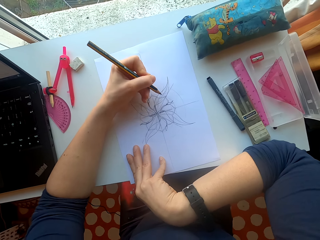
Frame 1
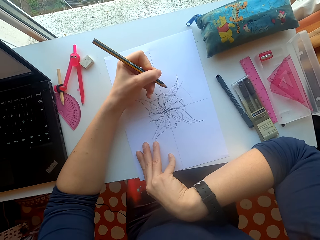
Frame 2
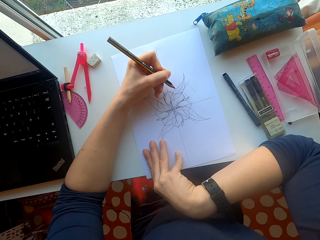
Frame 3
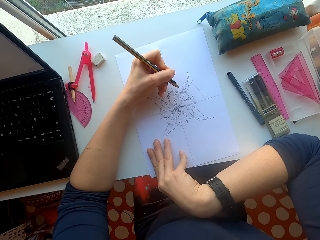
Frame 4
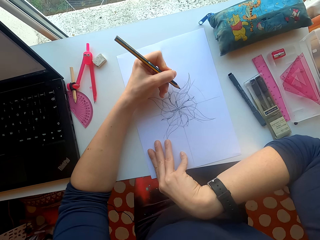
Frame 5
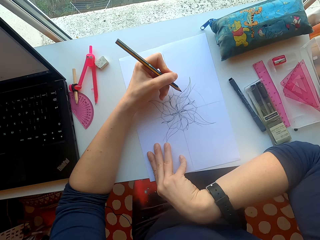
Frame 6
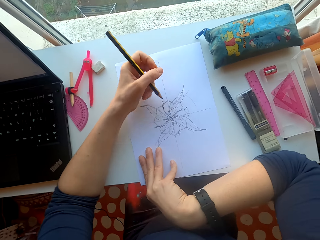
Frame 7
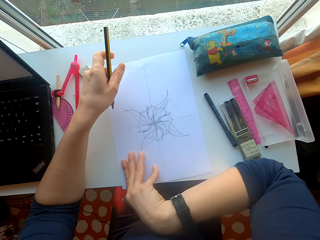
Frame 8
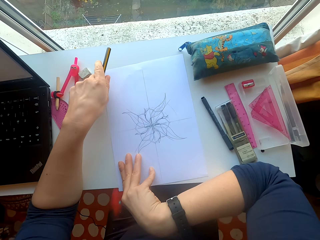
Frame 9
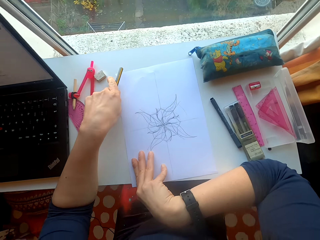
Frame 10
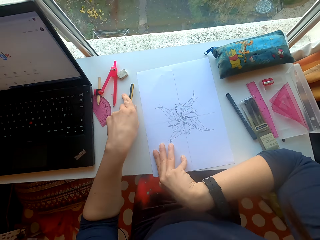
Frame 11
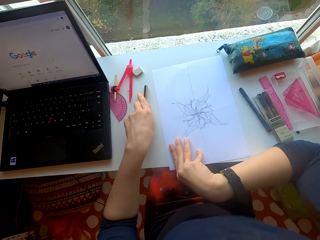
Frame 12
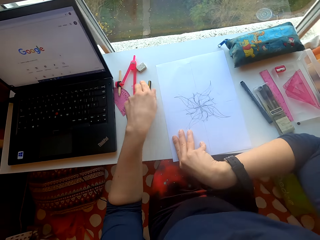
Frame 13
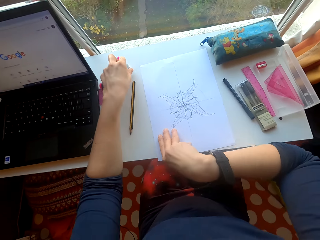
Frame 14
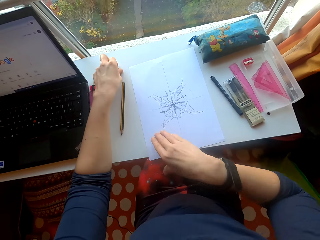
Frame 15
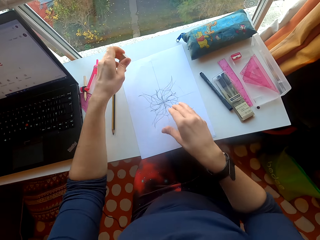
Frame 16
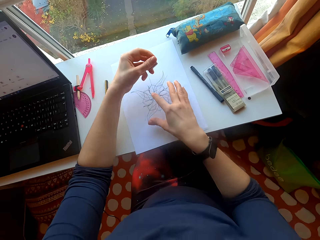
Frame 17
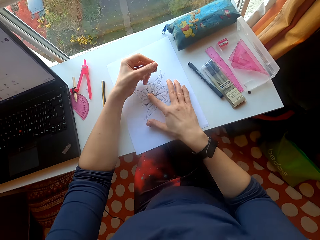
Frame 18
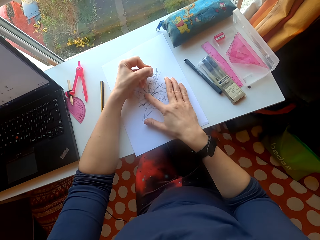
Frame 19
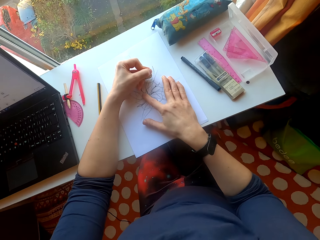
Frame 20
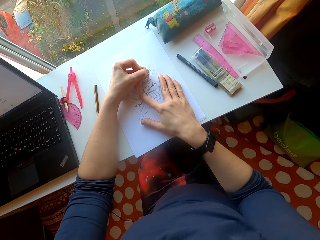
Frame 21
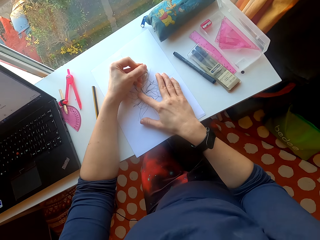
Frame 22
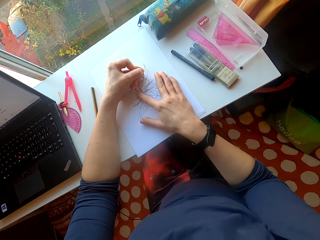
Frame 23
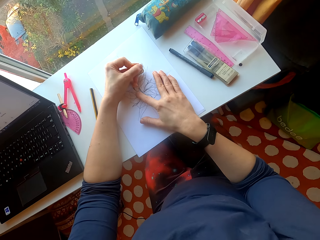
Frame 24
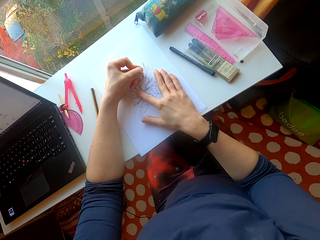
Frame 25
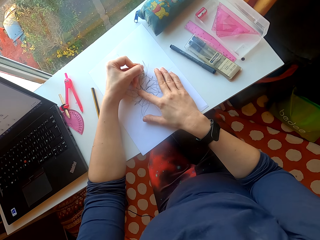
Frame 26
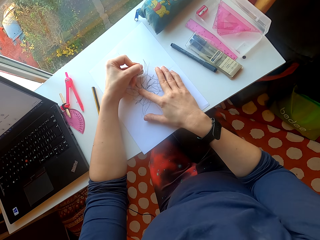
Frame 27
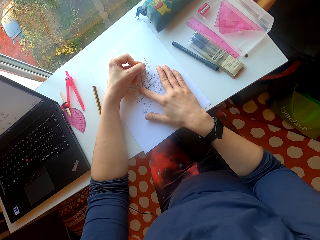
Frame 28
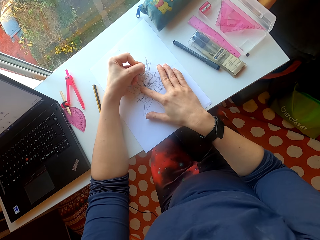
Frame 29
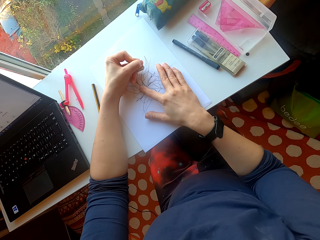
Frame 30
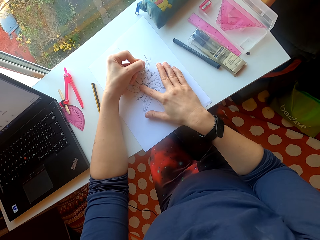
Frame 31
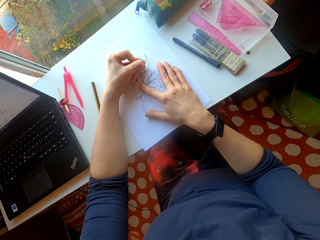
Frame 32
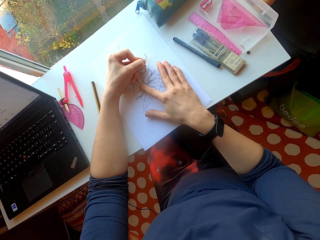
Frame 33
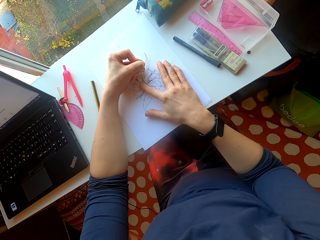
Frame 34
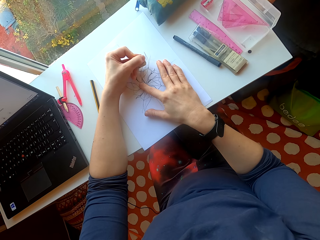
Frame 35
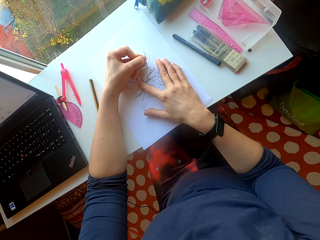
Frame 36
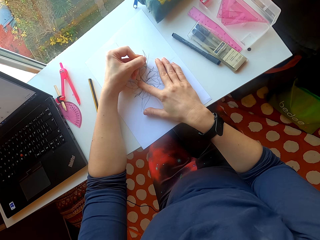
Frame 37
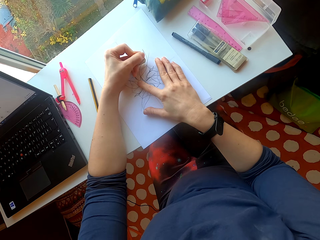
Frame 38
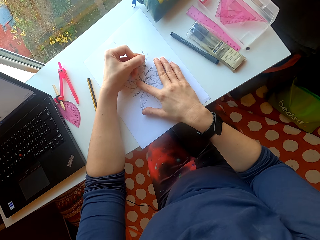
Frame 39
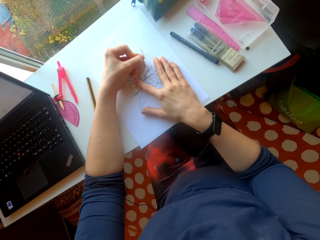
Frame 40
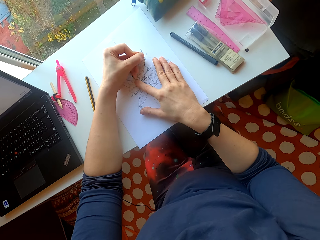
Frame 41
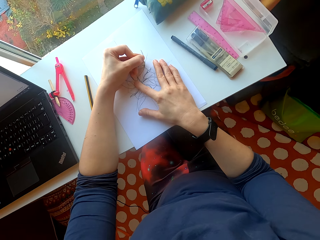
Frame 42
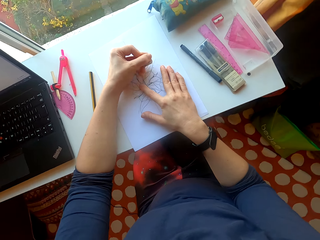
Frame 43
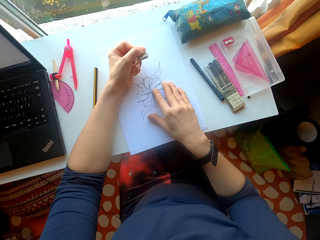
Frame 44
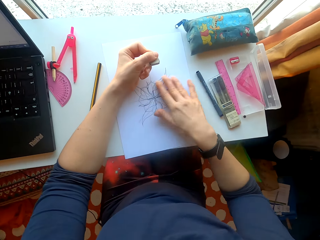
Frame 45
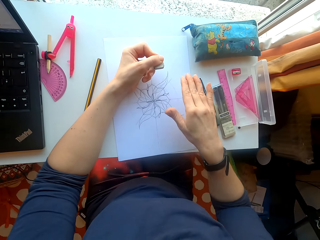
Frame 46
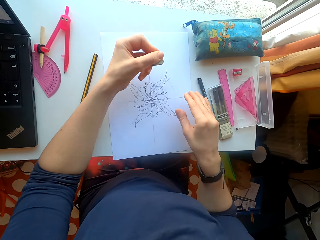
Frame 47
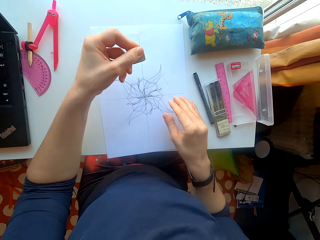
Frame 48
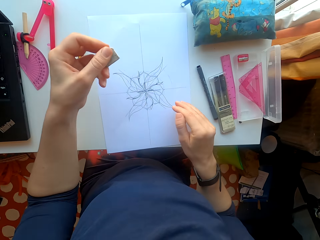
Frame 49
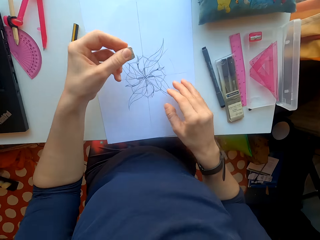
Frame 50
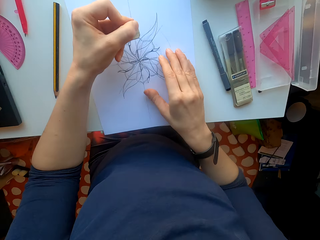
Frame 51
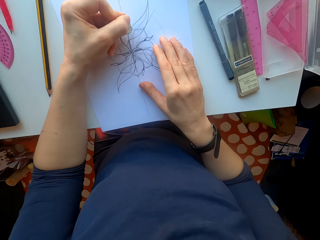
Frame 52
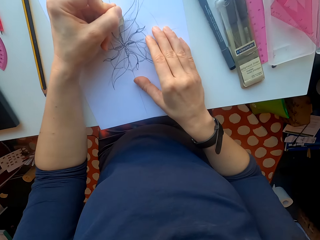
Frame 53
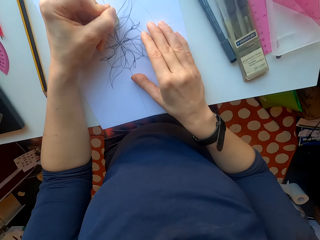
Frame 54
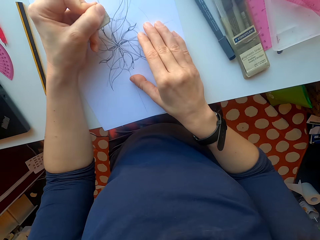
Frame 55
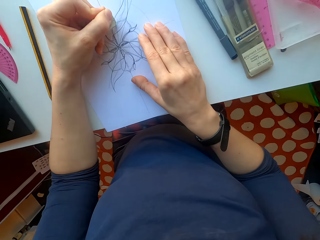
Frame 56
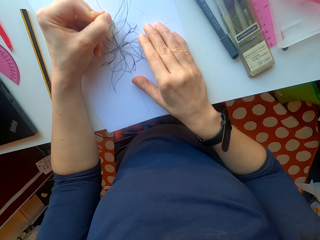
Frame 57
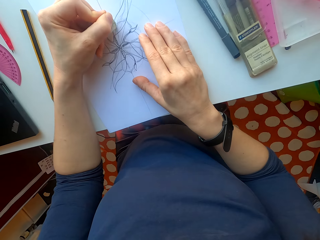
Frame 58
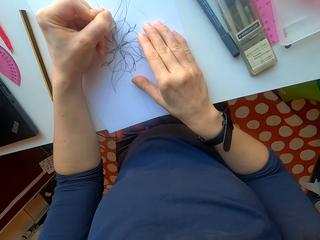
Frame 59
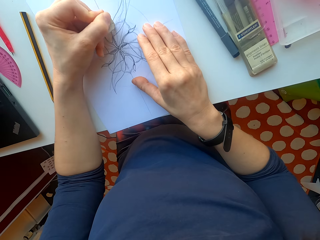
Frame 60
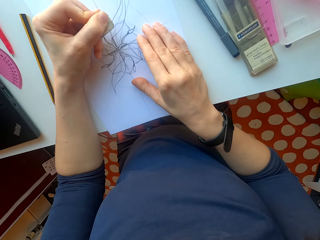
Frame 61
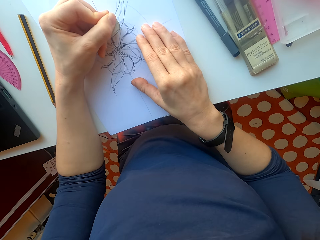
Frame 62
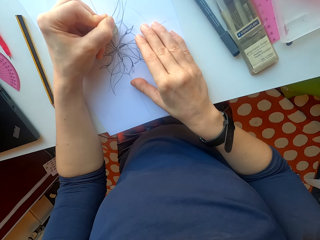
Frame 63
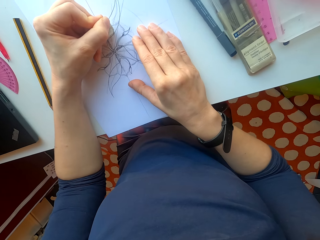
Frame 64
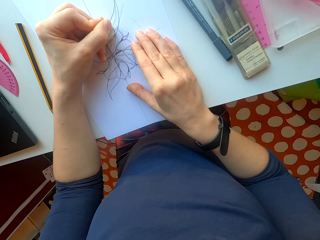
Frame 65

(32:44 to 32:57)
The camera wearer puts the pencil on the table. They pick up the eraser. They rub the drawing on the sheet of paper. They rub the sheet of paper with hands. They rub the drawing on the sheet of paper.

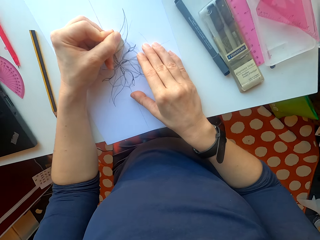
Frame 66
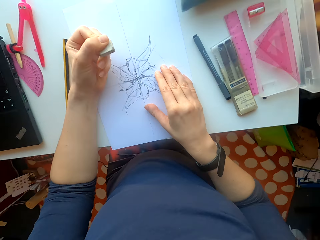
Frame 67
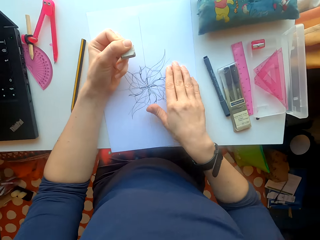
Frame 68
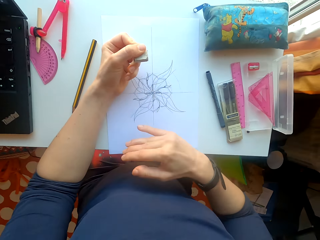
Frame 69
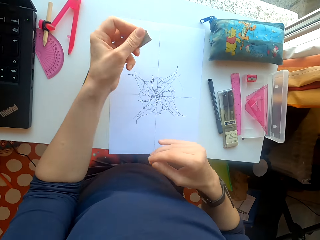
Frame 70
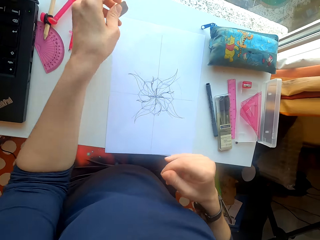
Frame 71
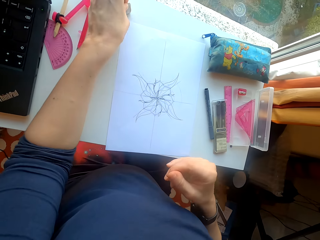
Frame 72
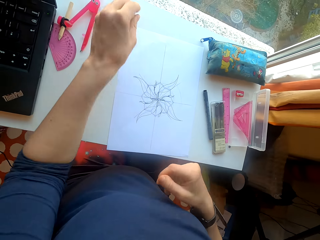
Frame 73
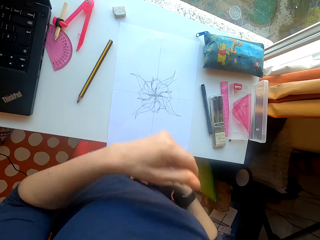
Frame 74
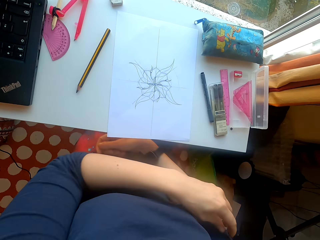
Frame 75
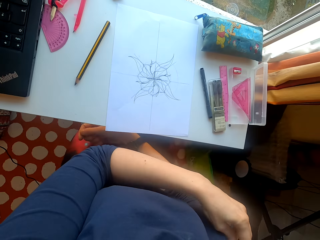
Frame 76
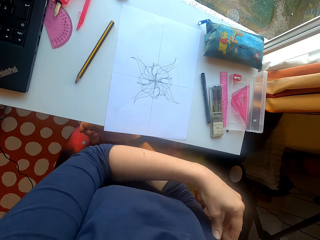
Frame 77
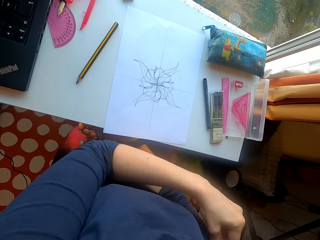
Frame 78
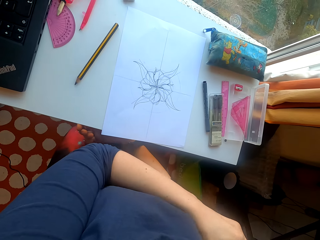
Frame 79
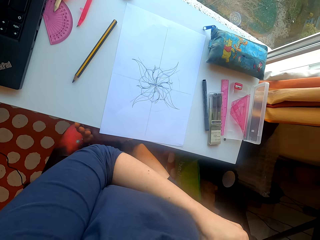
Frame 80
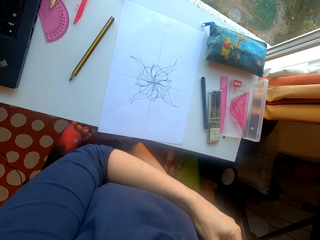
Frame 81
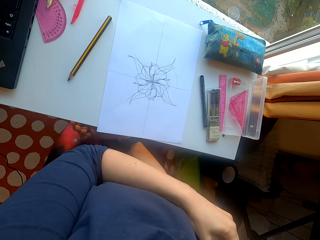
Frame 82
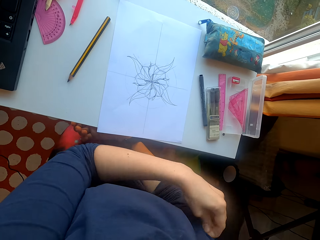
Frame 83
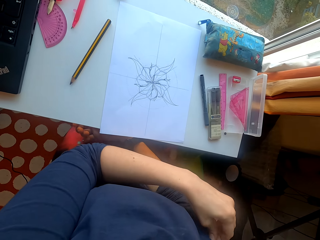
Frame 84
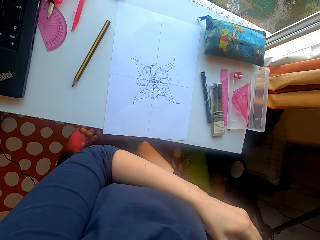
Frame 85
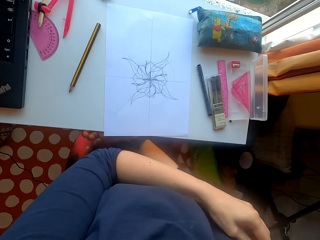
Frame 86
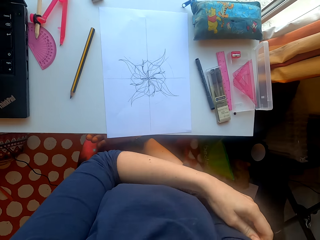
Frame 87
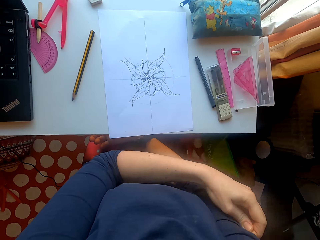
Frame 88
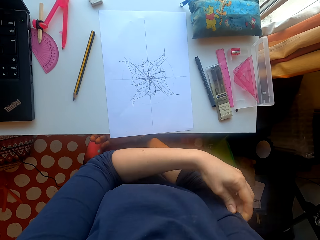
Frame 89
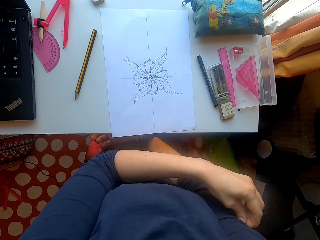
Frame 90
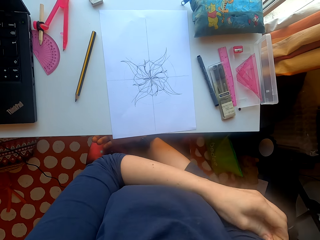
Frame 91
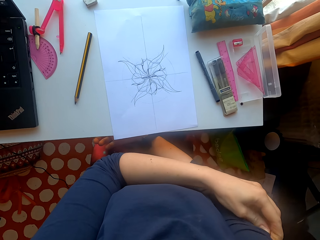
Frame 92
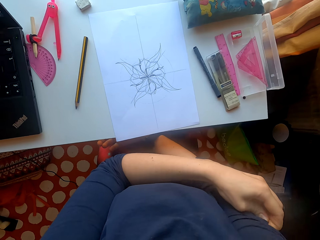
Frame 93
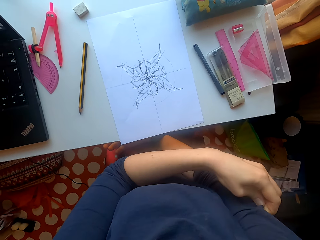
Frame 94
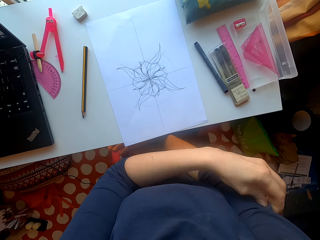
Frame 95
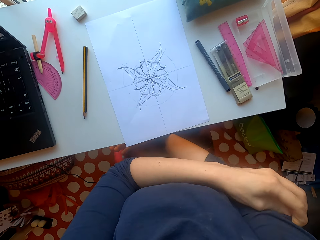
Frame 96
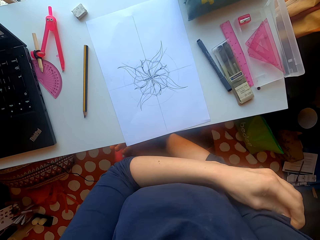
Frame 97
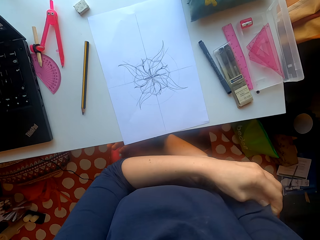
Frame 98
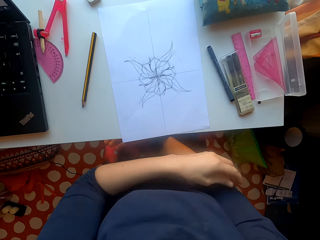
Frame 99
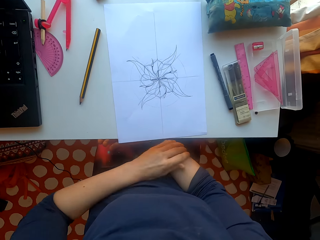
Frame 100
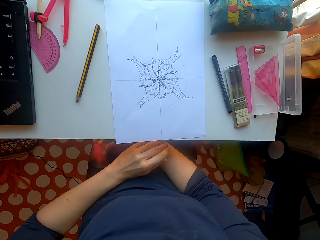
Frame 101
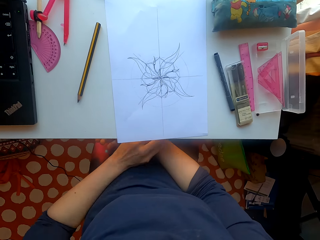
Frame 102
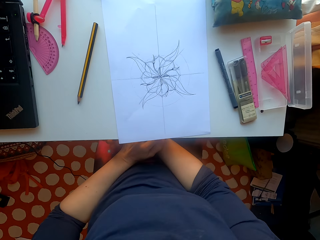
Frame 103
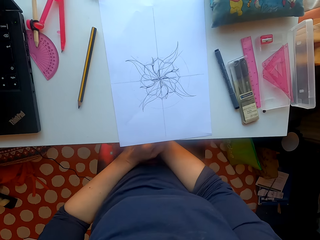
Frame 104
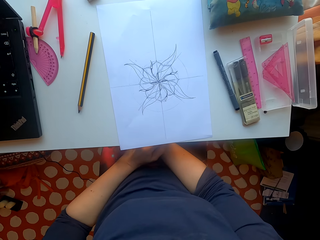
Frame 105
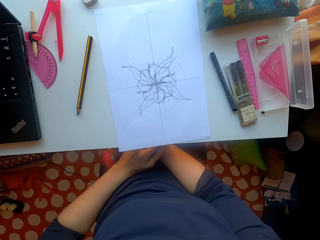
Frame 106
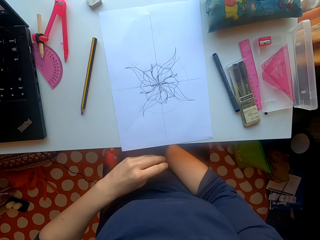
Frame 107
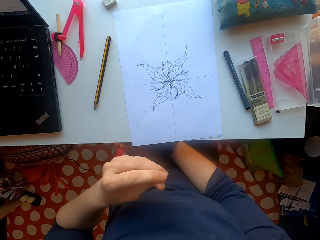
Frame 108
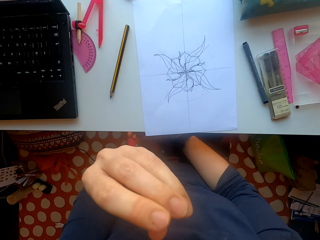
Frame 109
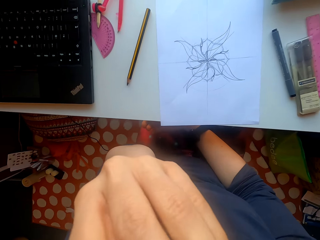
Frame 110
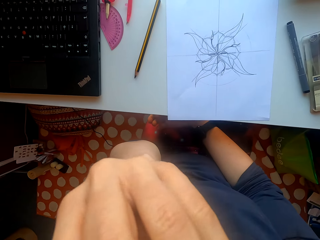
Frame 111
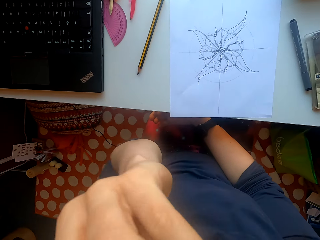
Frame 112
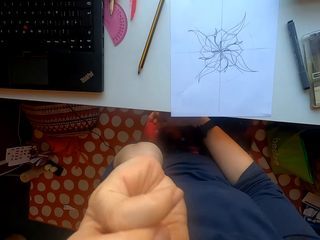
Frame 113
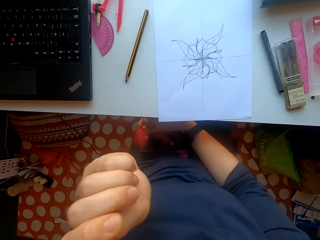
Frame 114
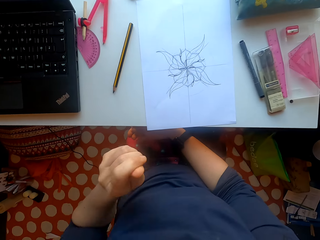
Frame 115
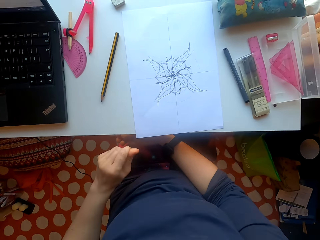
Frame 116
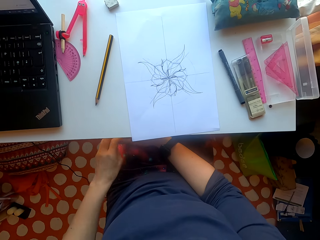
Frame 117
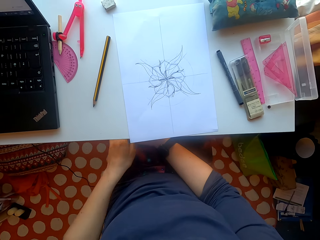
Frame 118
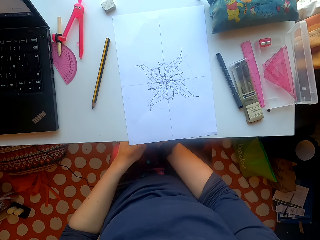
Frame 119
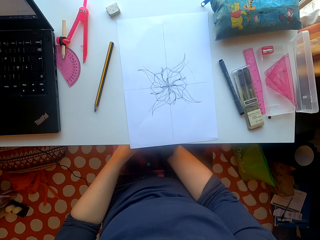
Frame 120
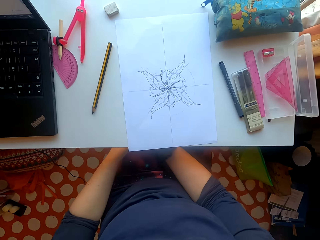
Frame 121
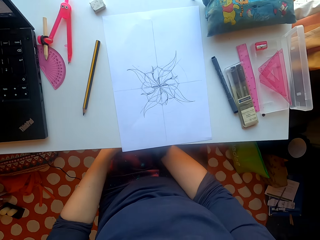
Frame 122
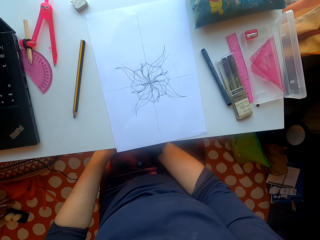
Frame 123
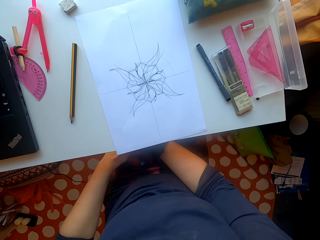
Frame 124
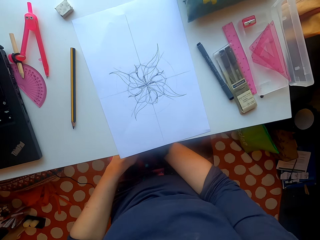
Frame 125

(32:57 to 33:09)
The camera wearer puts the eraser on the table. They interlock hands. They scratch a hand. They look at the paper. They raise a hand.
